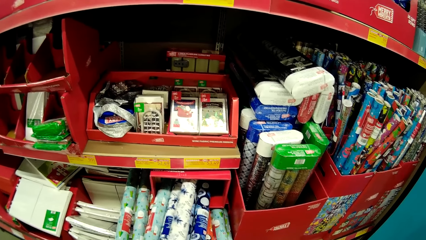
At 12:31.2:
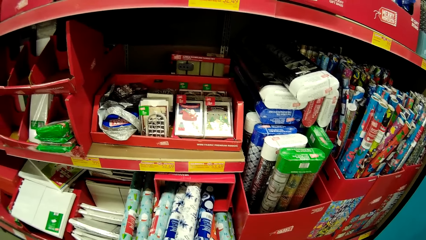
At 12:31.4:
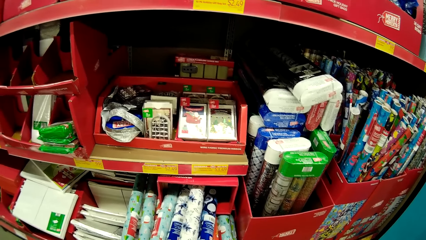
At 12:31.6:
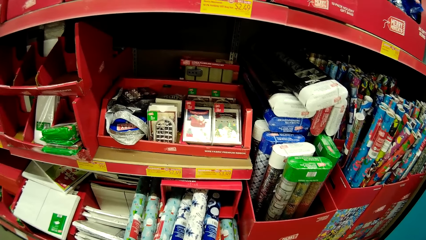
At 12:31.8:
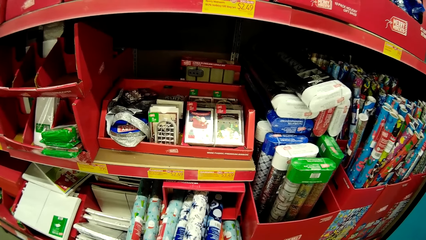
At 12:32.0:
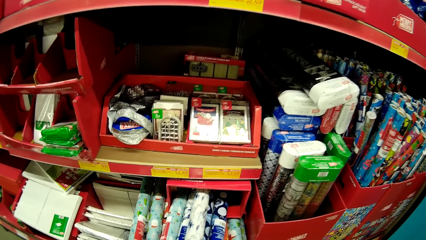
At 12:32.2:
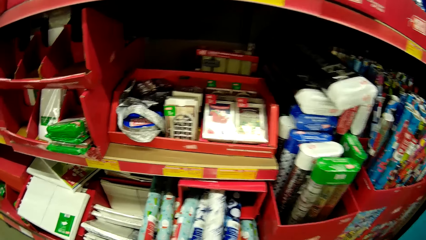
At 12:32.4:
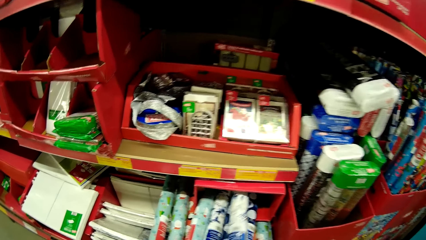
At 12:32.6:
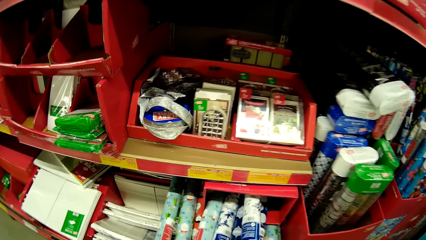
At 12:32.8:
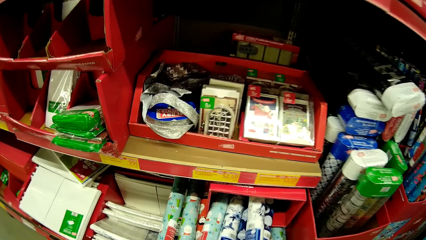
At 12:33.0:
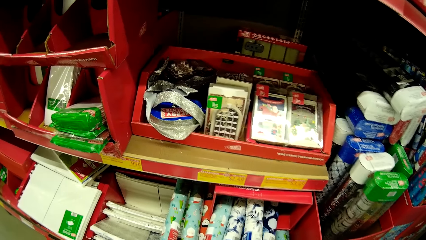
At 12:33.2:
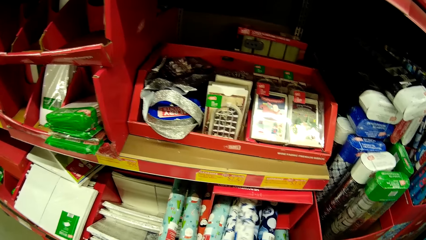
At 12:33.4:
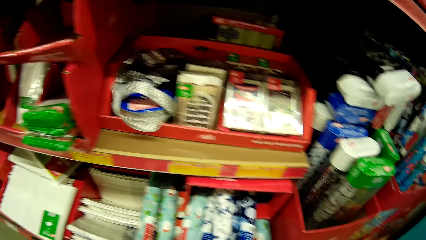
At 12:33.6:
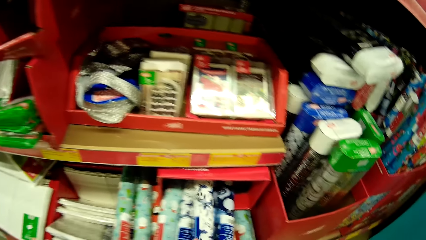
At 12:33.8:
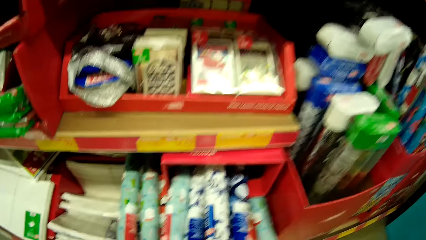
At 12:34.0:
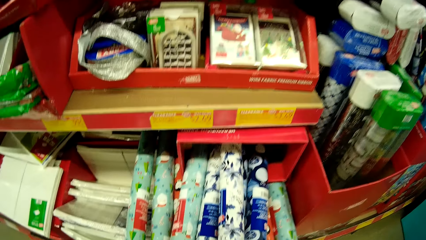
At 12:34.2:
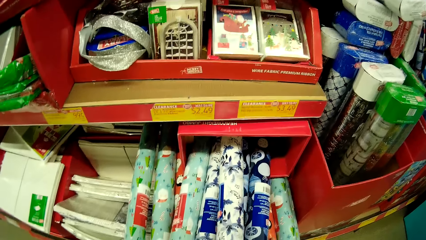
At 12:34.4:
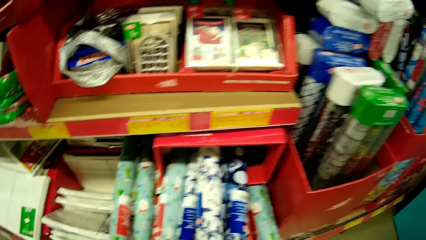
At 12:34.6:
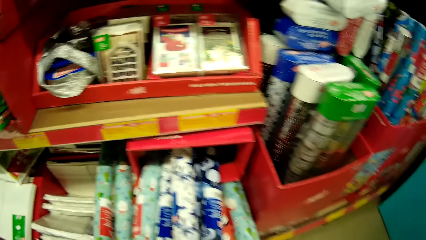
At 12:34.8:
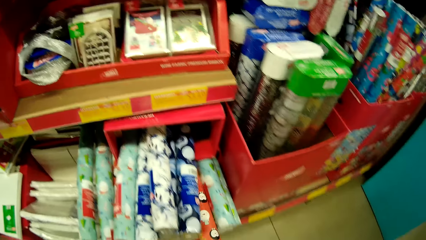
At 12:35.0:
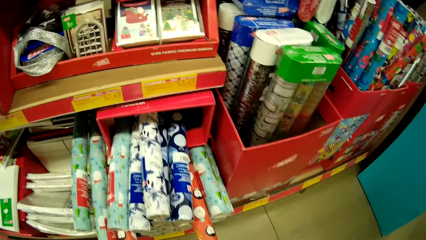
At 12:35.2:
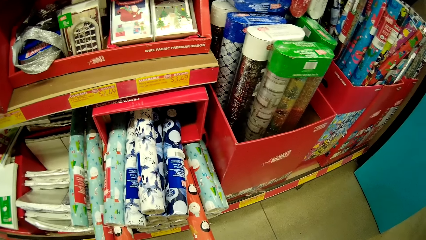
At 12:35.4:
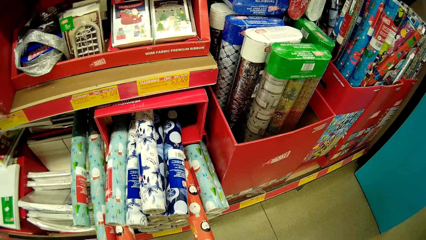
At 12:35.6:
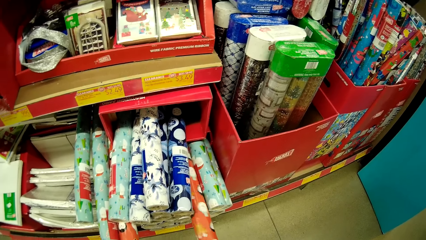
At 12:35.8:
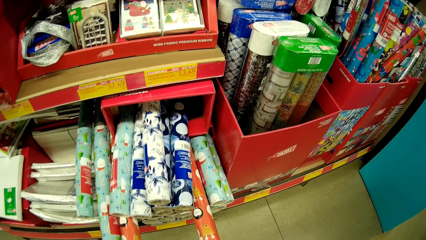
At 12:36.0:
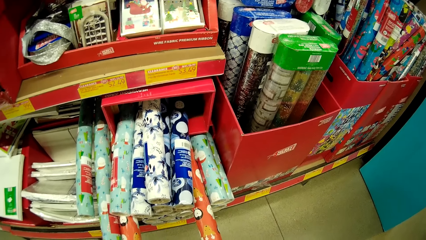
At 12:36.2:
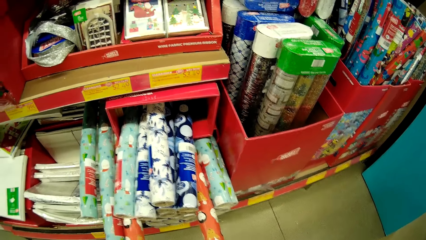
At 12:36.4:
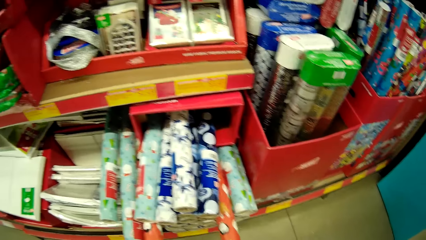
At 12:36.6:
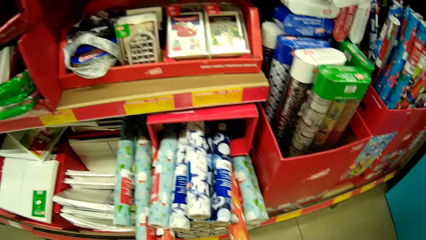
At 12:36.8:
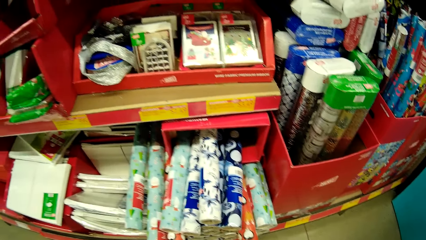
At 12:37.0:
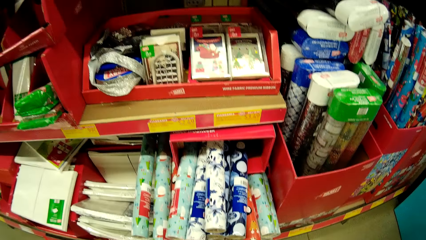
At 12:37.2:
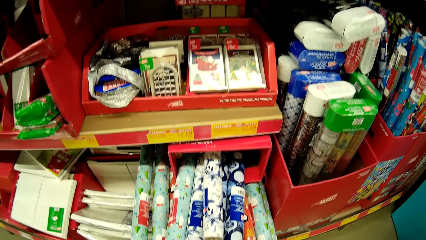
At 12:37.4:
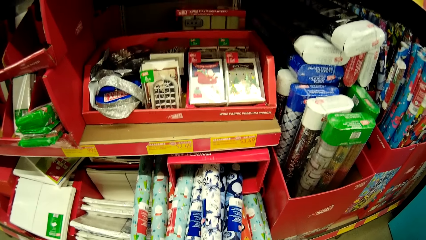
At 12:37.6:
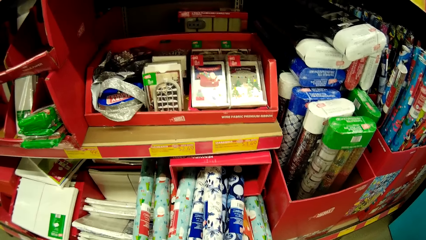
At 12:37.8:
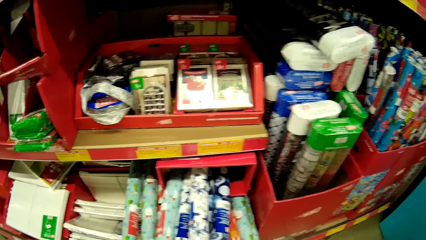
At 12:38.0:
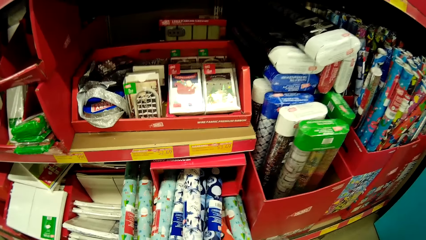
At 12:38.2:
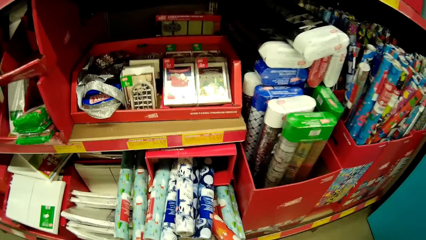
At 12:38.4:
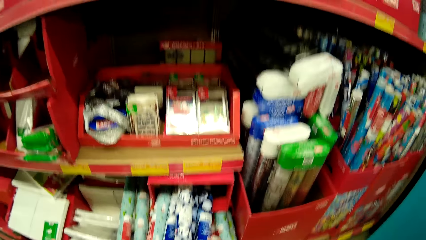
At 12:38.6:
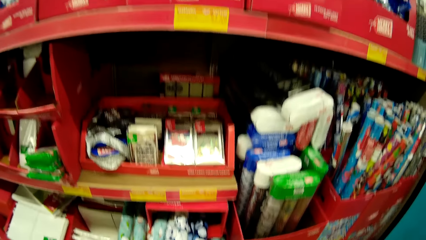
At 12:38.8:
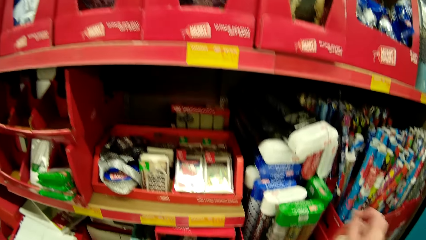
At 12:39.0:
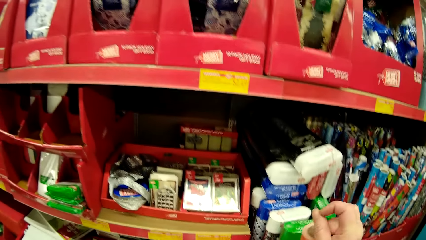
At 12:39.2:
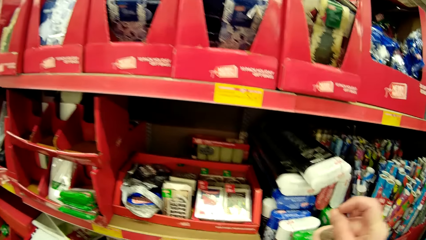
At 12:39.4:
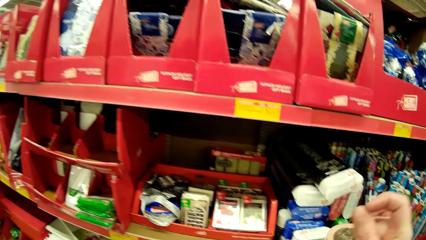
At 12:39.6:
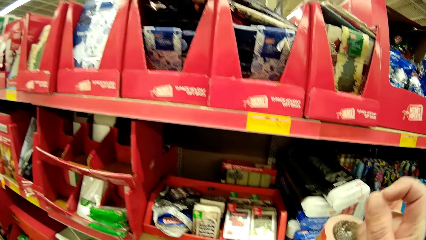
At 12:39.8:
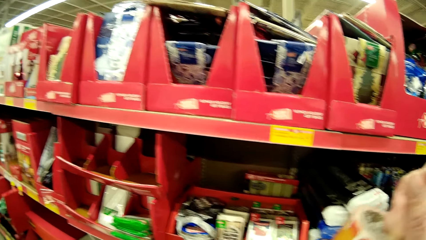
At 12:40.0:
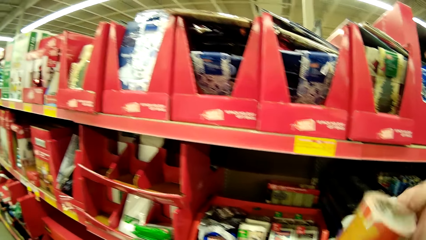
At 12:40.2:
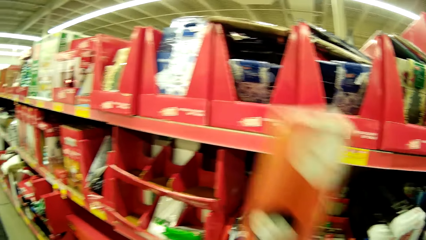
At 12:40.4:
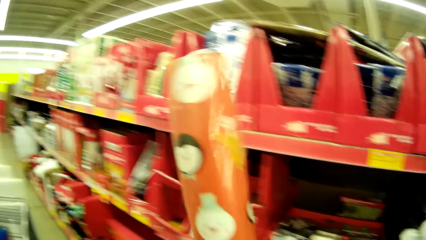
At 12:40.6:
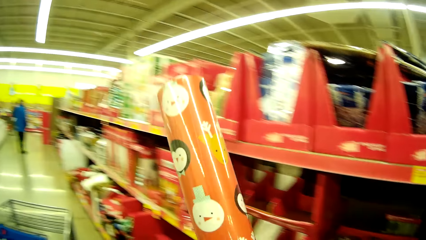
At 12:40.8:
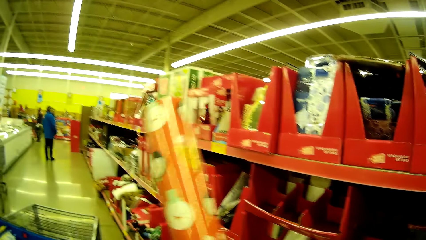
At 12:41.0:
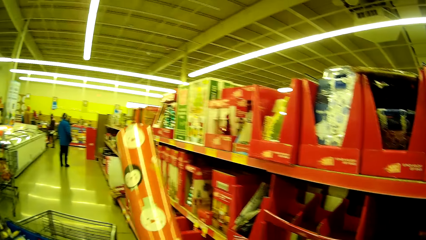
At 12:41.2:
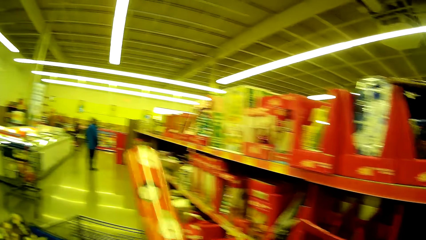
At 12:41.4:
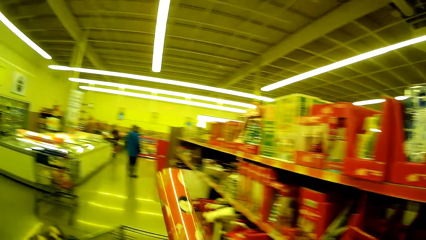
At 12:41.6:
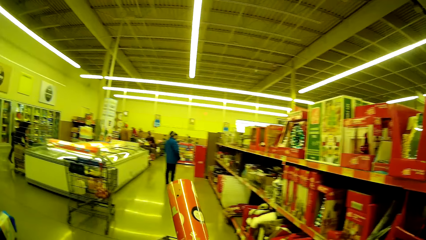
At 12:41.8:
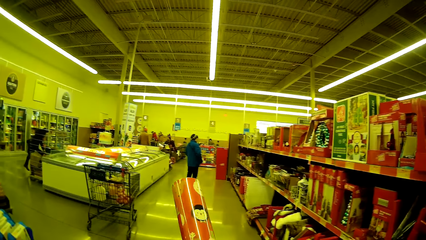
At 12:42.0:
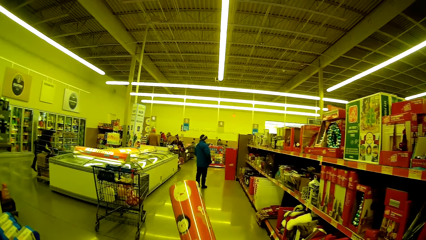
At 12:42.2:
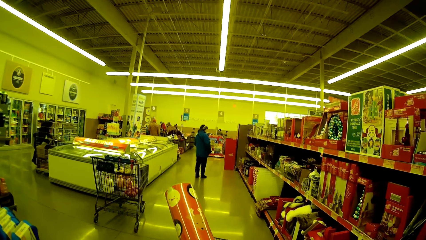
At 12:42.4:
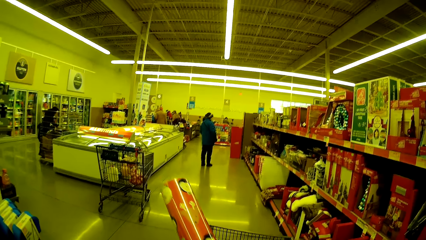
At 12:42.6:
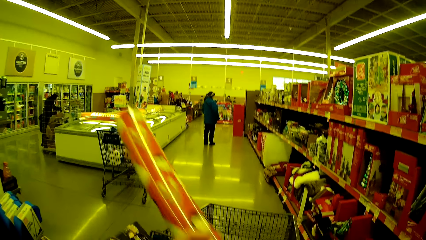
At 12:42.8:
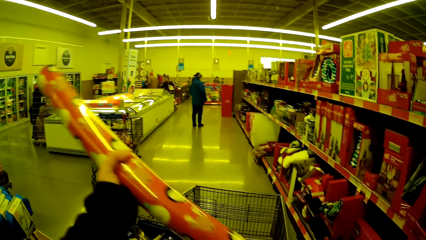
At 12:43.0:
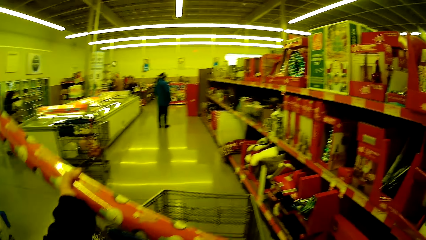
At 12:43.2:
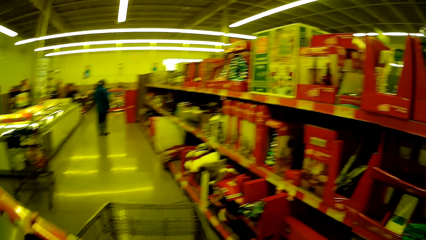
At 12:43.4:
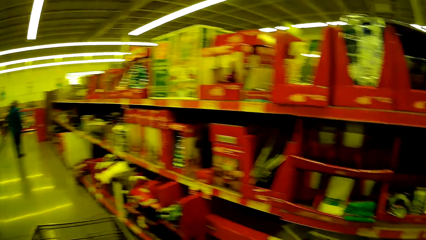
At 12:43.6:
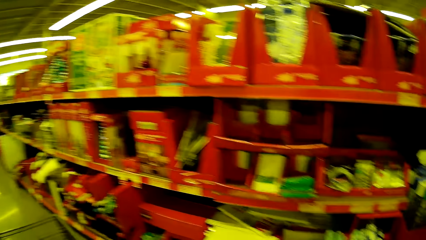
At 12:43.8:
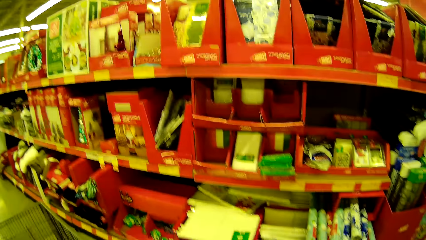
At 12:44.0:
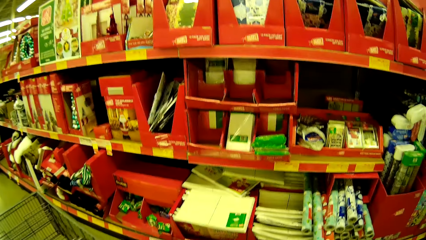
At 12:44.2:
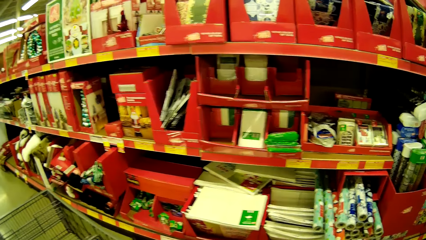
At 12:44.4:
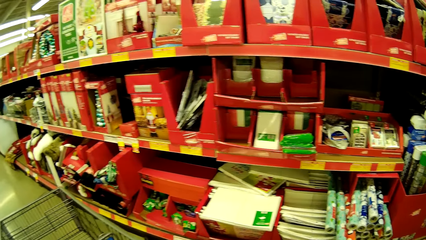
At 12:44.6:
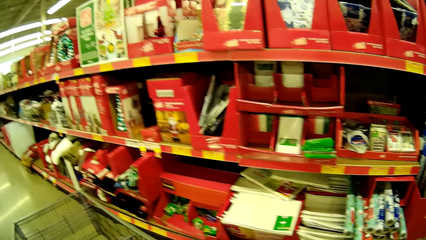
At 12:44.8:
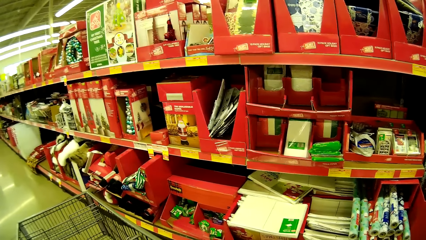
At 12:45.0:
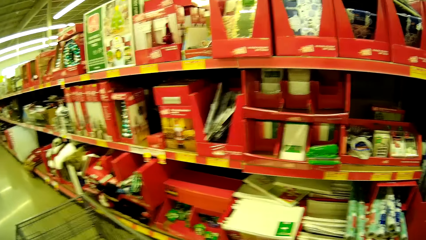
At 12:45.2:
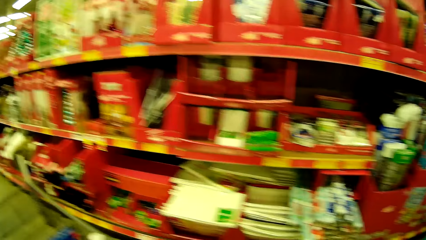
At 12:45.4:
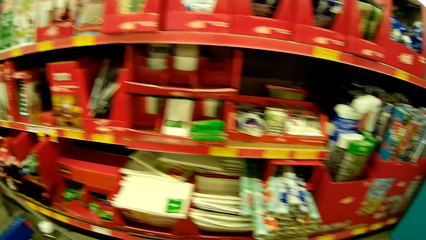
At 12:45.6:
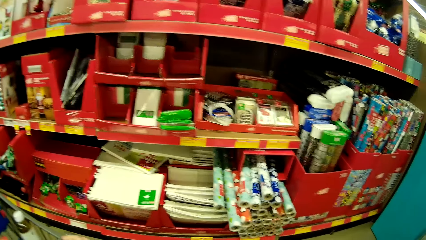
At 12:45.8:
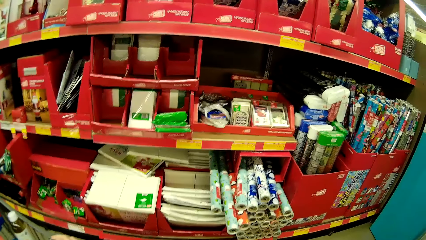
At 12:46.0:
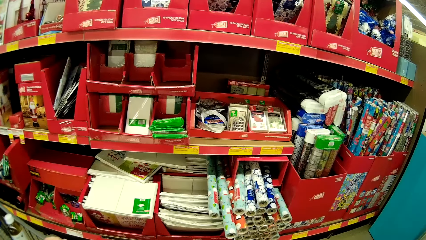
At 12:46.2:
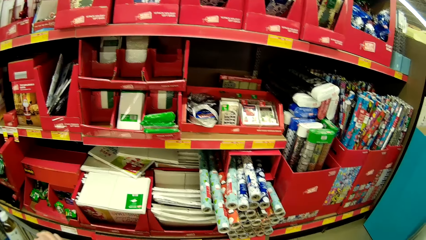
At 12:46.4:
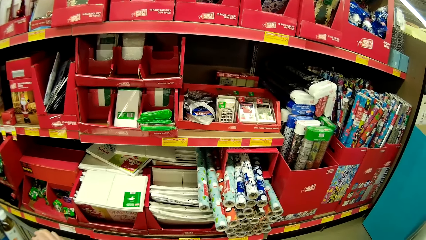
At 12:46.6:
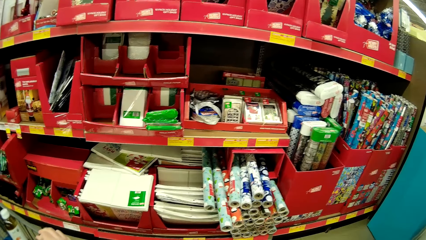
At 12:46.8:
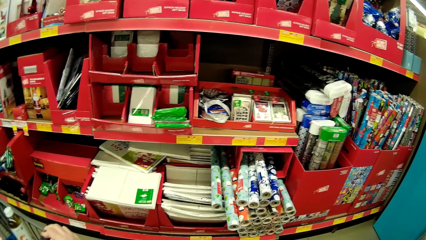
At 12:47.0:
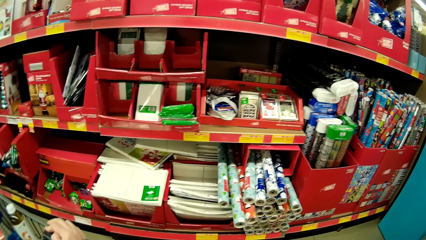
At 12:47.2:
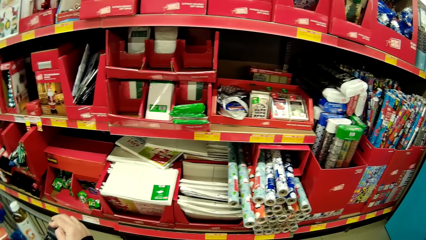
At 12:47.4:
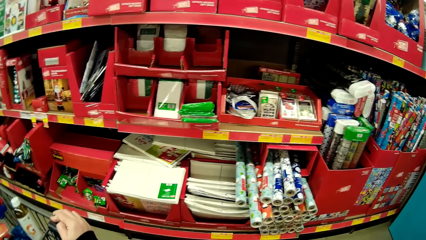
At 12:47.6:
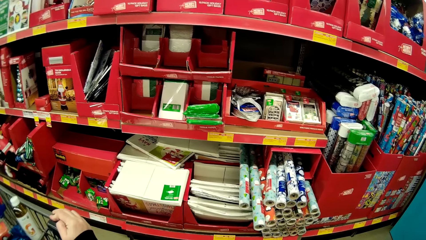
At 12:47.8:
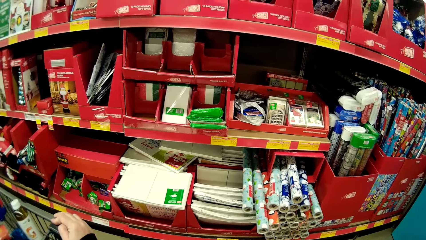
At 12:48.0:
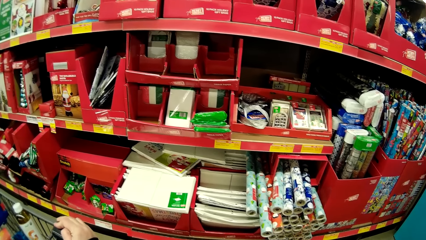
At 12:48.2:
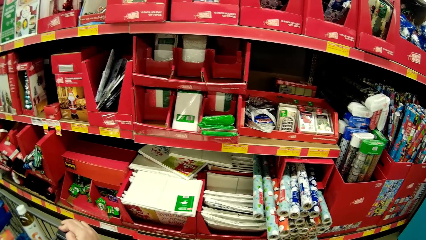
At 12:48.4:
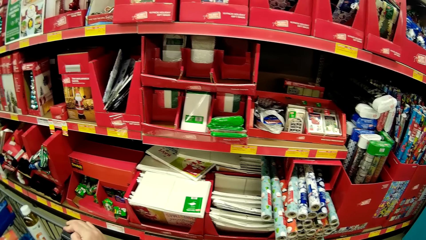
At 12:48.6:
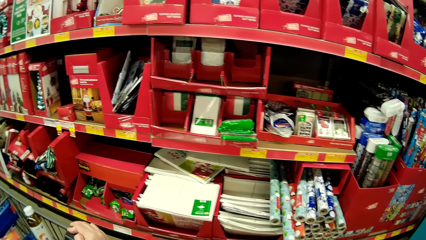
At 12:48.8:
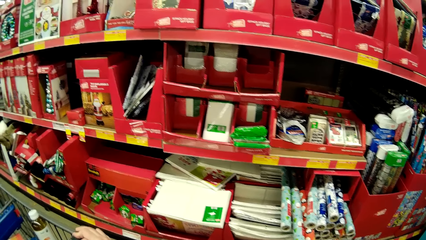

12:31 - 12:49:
The camera wearer returns something in the shelf. They pull a paper roll, stare at the paper roll, and pick up the paper roll. They pass the paper roll to the left hand. They stare at the paper roll. A person picks up something. The camera wearer puts the paper roll in the trolley. They push the trolley. They stare at the items on the shelves.
